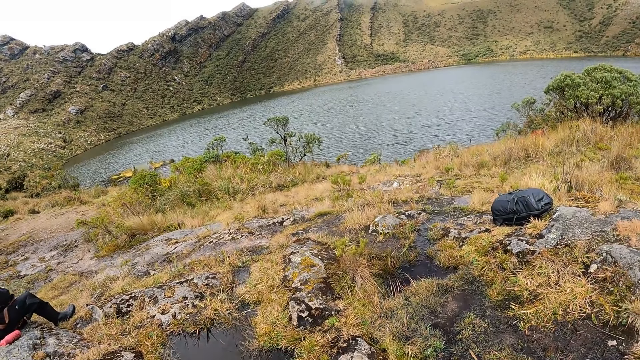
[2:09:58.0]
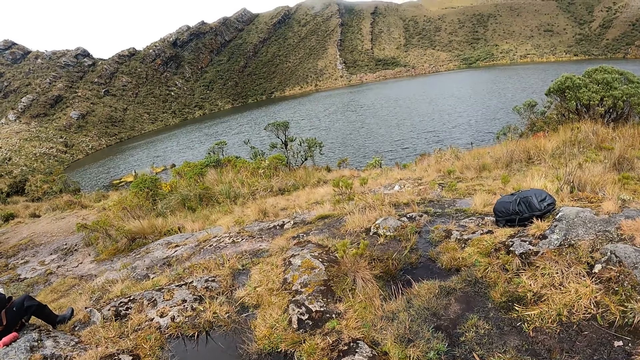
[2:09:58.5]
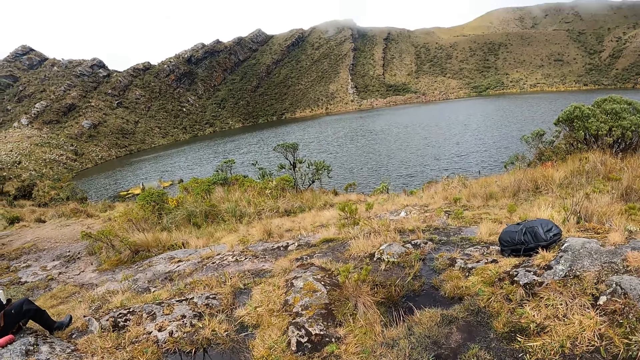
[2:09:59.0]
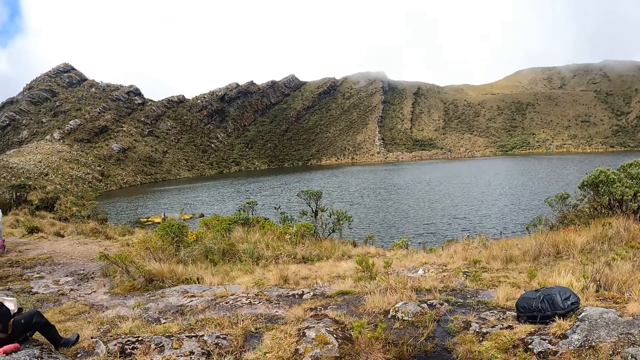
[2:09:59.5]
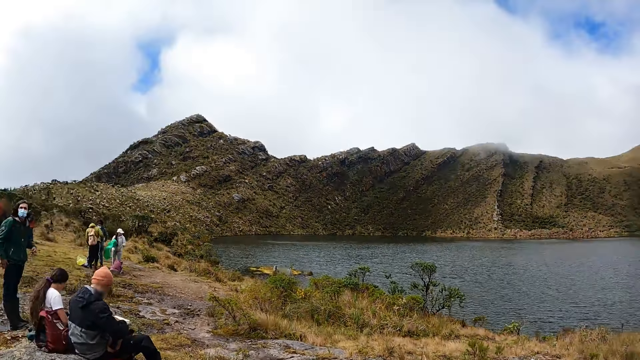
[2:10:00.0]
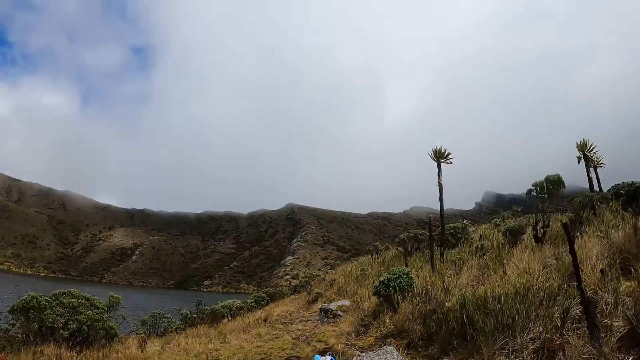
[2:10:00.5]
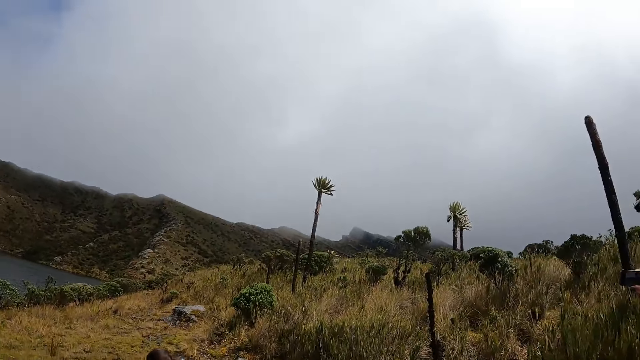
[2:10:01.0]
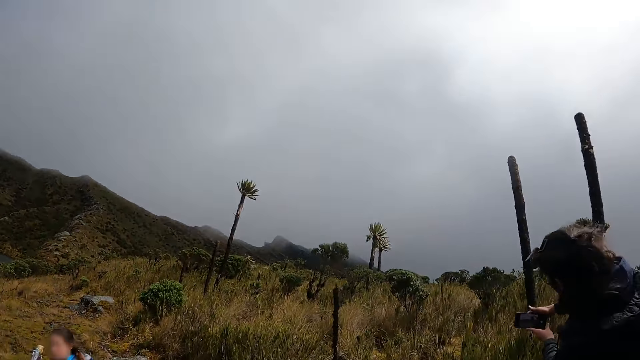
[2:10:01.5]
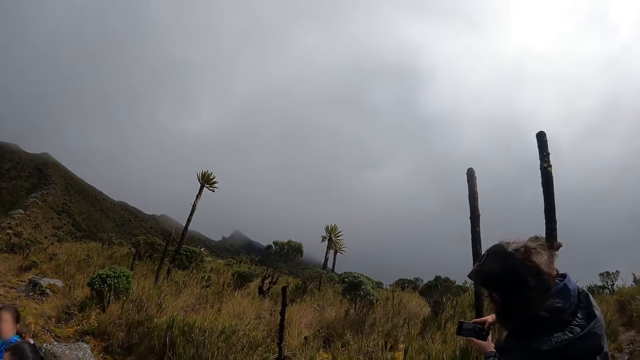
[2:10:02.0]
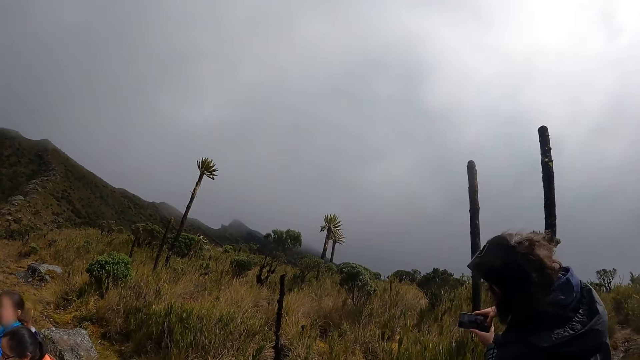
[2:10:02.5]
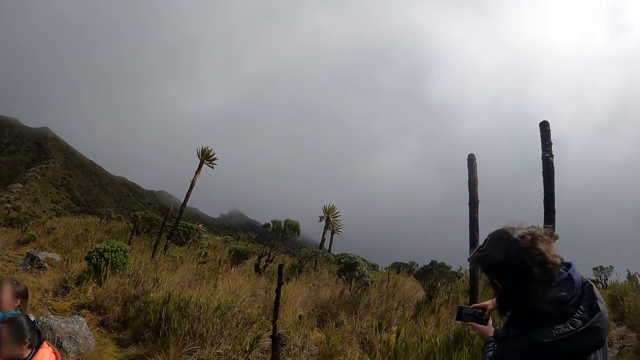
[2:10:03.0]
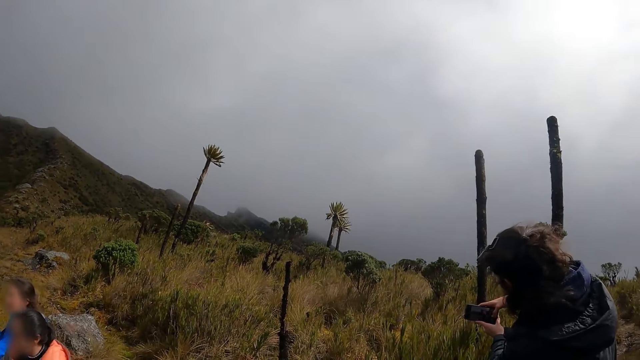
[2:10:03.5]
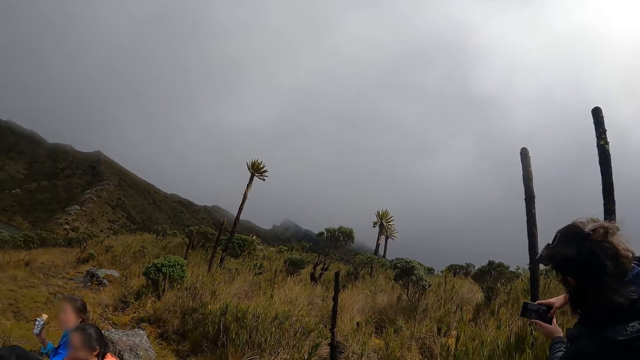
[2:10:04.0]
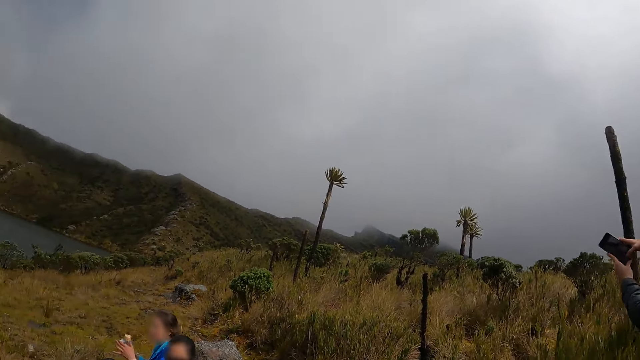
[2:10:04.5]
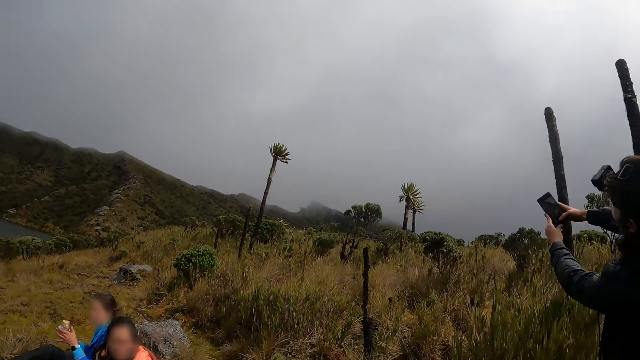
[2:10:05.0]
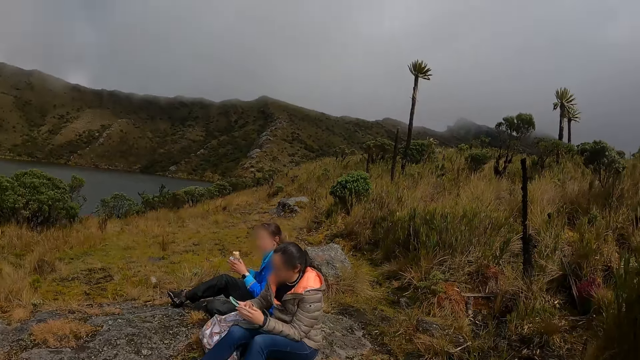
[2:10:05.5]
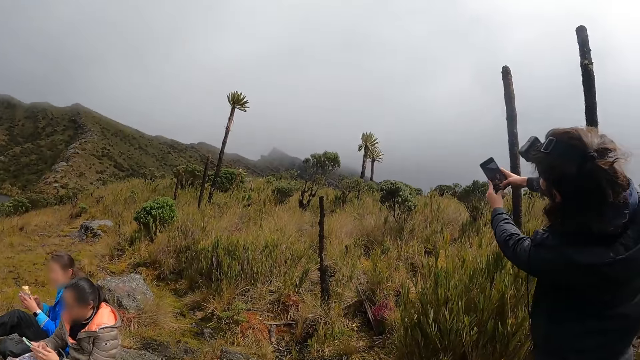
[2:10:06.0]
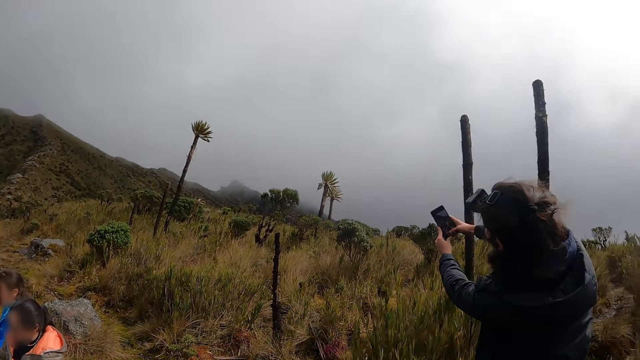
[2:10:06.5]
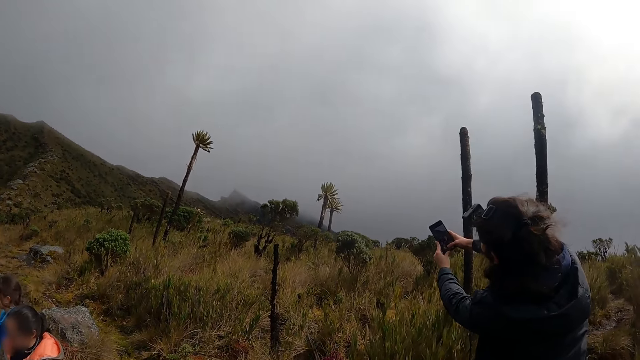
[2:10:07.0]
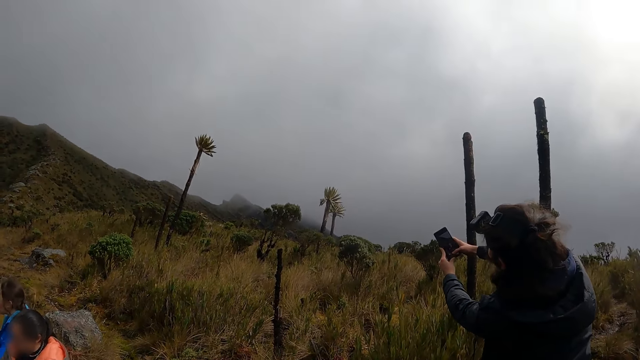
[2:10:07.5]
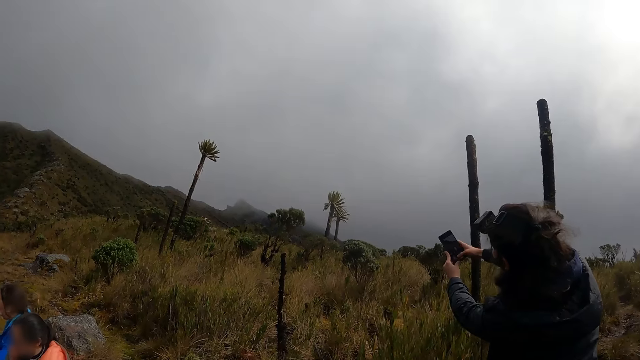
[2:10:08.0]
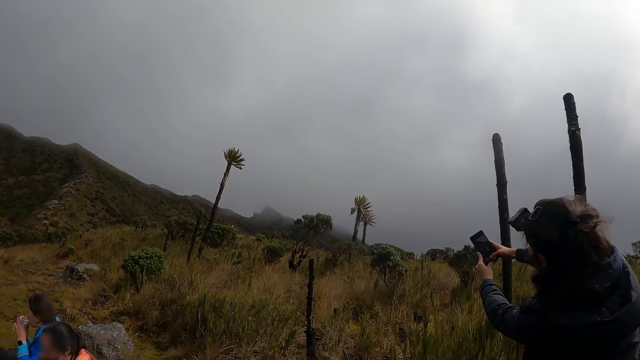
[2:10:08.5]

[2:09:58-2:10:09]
The camera wearer looks at a man. The man snaps the landscape with the phone in both hands. The camera wearer looks around.

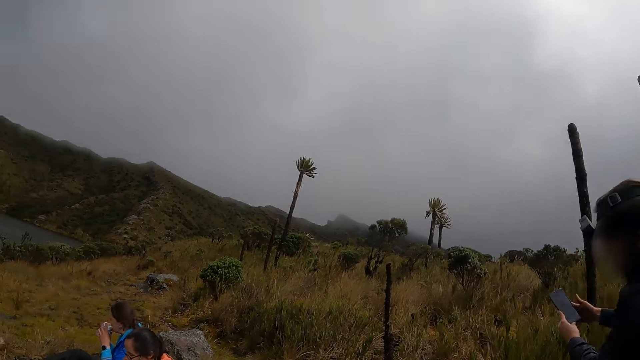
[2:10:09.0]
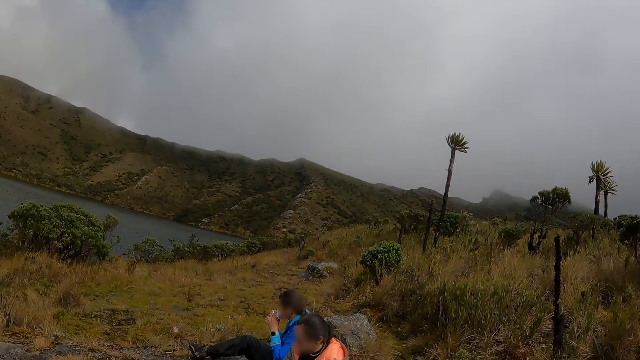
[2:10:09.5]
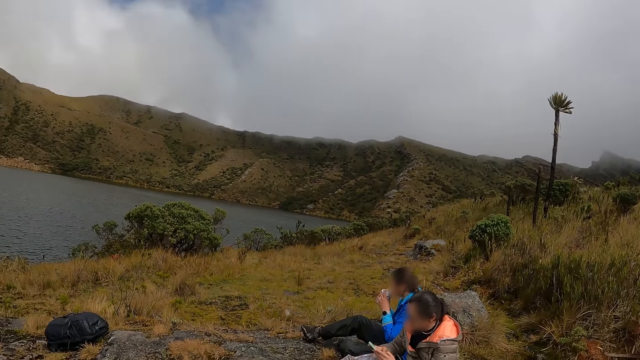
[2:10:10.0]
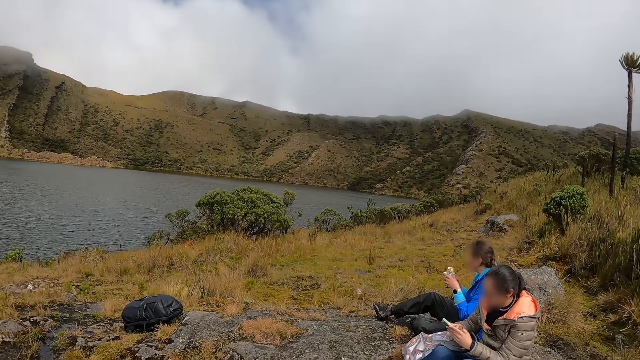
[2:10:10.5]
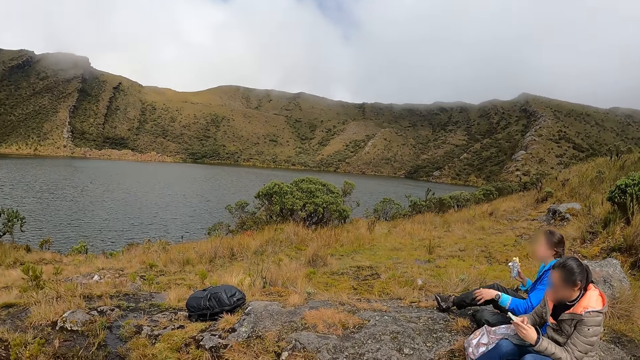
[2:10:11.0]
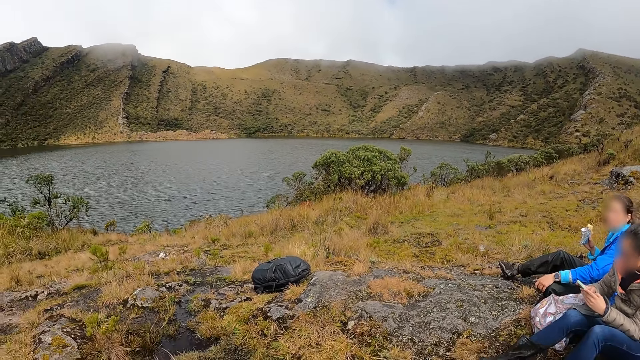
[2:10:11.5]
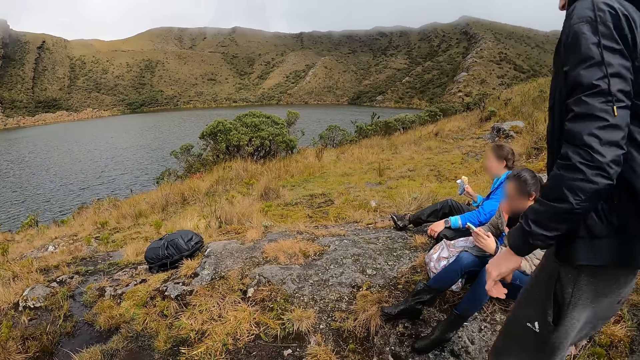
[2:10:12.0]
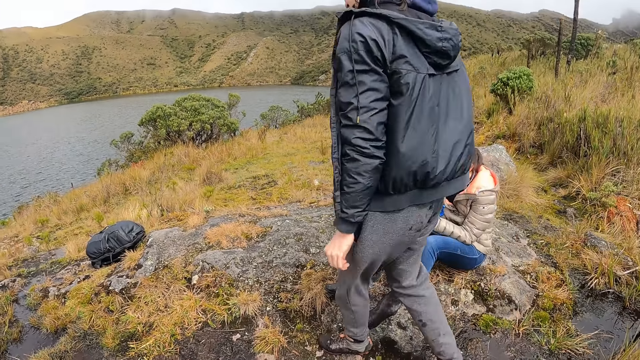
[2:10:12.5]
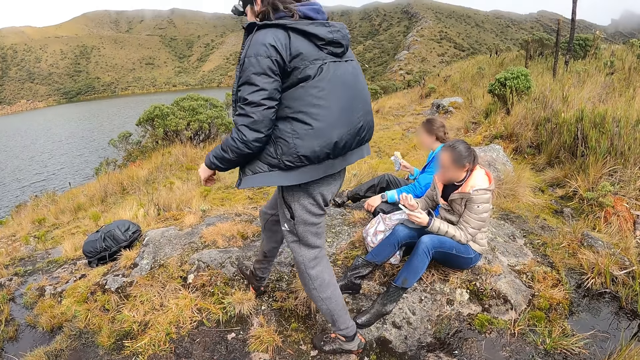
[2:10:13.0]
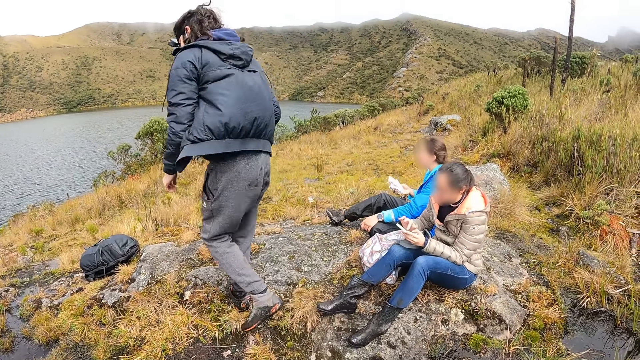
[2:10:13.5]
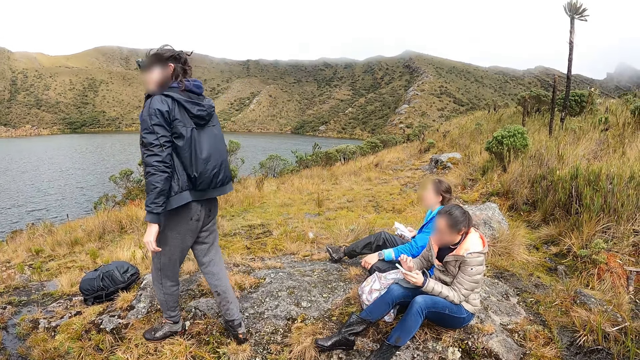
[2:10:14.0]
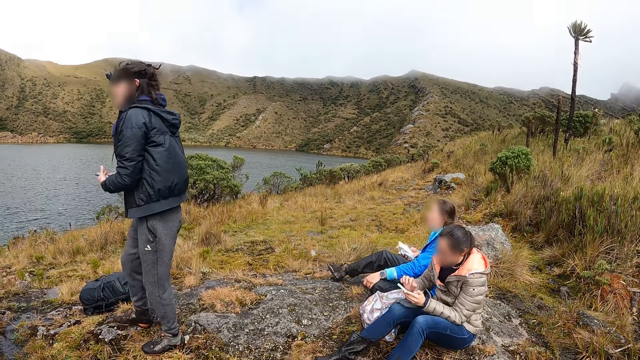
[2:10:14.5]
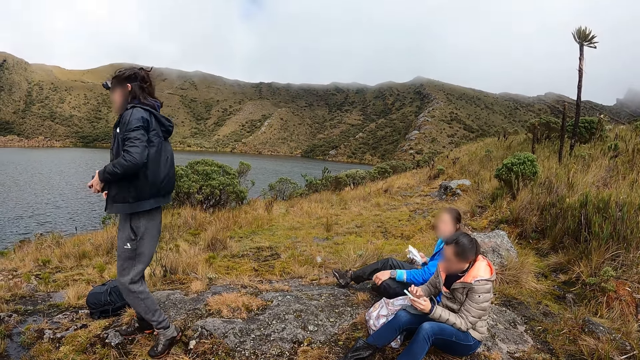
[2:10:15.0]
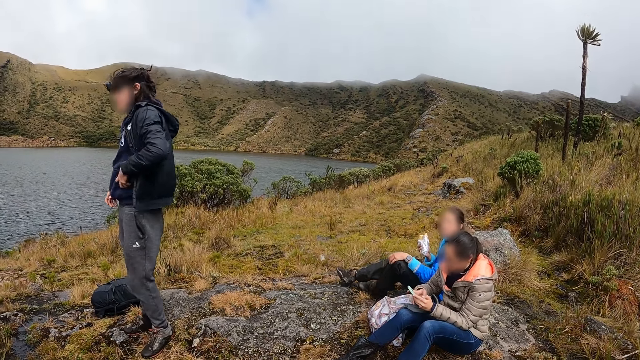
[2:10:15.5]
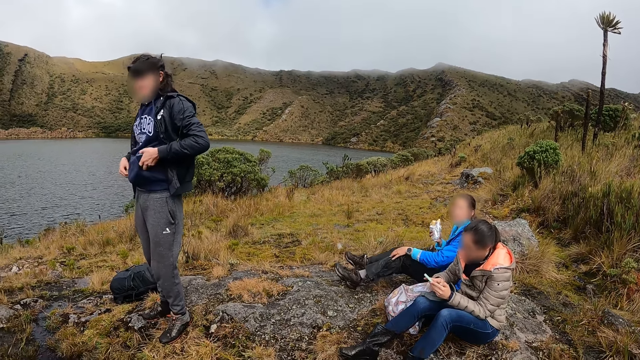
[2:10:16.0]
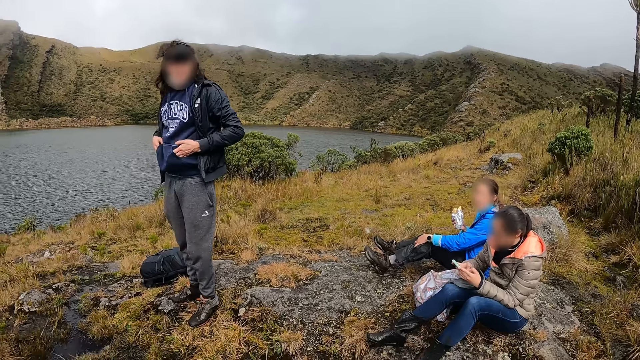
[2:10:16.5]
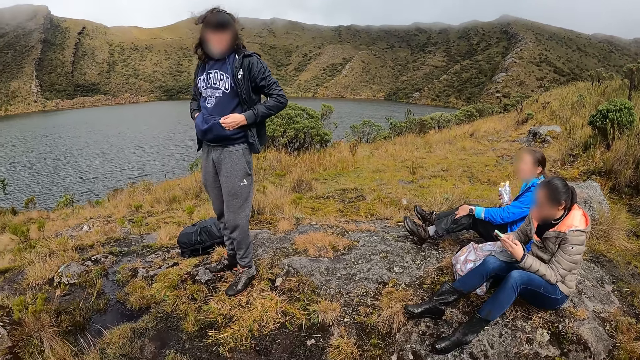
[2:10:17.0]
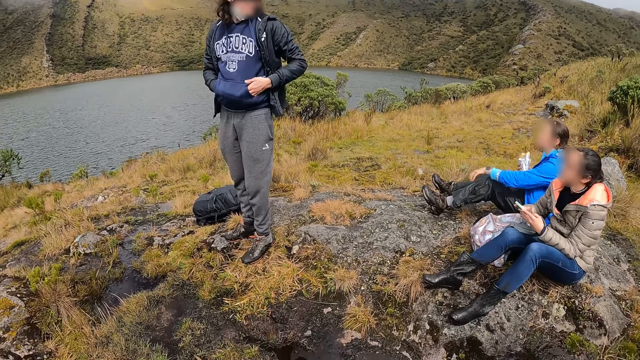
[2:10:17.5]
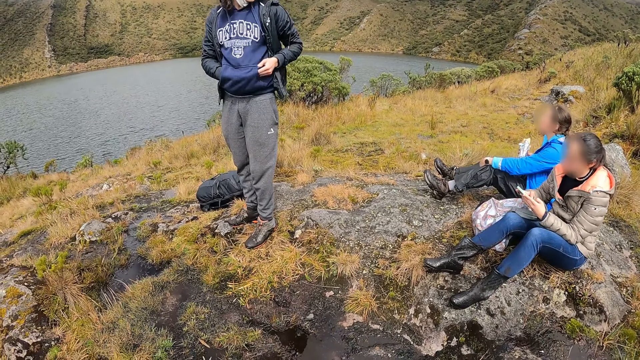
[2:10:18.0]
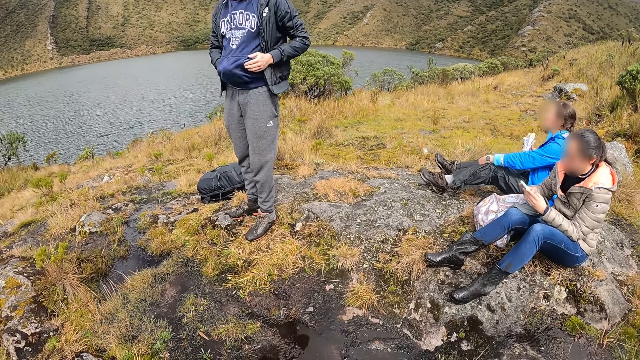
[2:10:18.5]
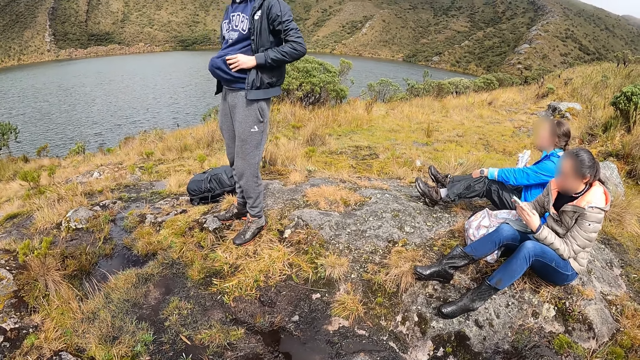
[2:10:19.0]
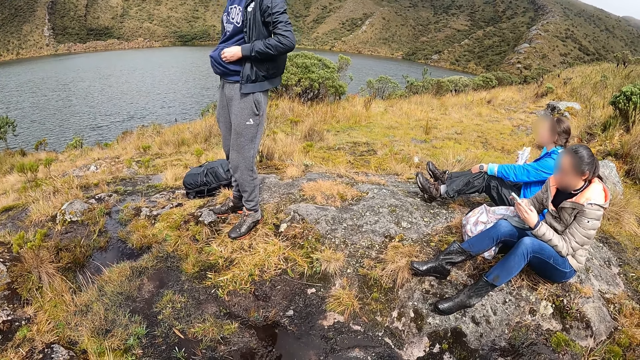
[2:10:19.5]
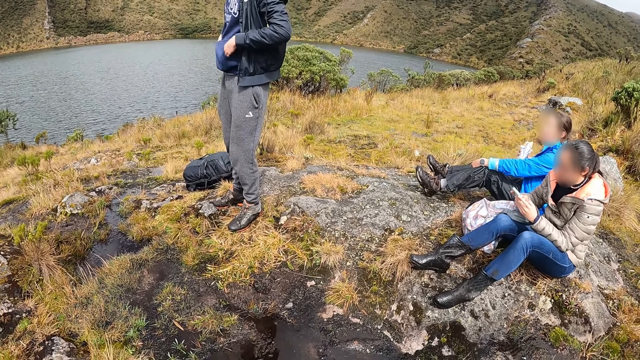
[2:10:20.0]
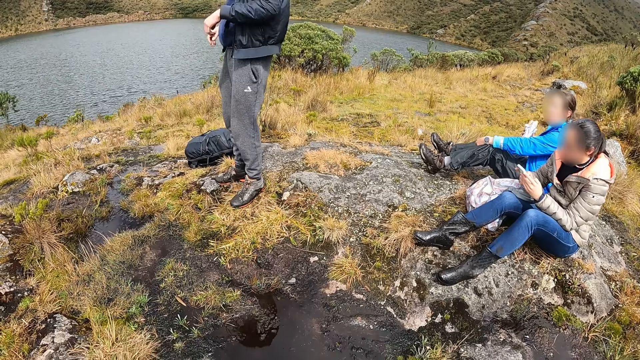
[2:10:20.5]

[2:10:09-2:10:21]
A woman eats a shawarma in her hands. Another woman operates a phone with both hands. A man walks around. The man passes the phone from his right hand to his left hand. The first woman stretches her left leg. The man puts the phone in his left hand in his jacket's left pocket. The camera wearer looks at the man. The man puts his hands in his top's pockets.
